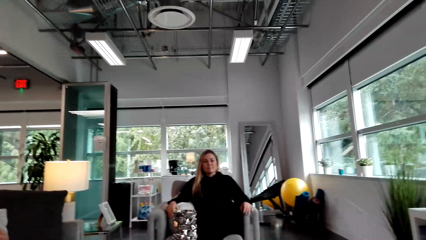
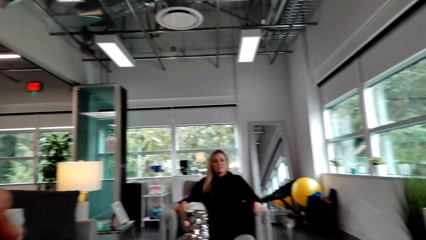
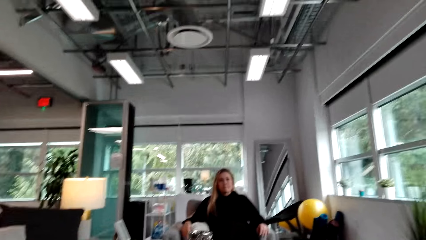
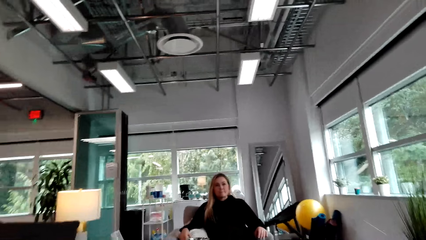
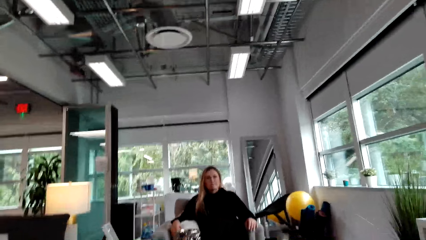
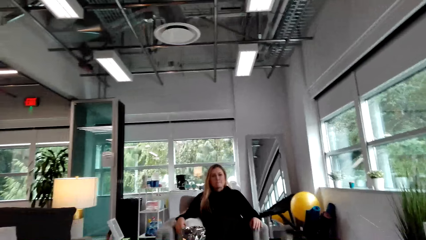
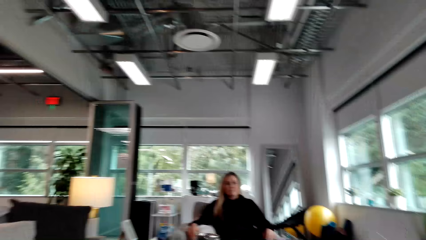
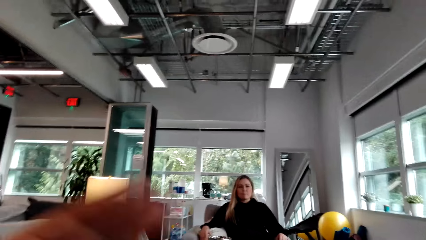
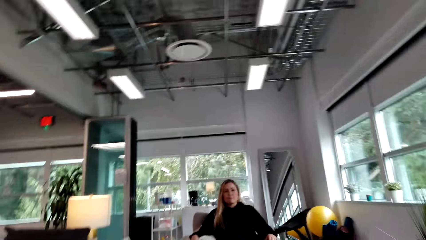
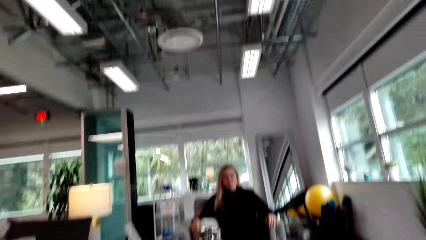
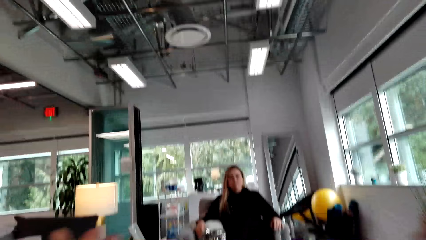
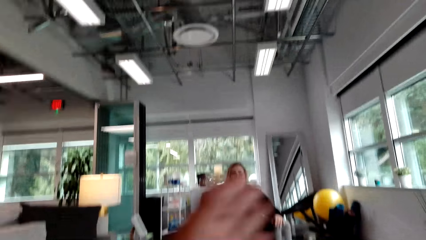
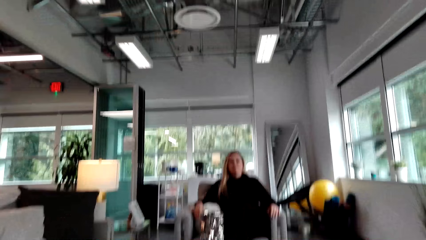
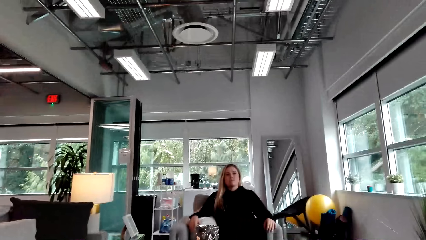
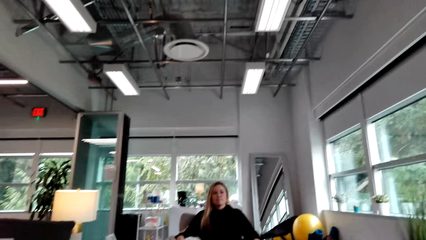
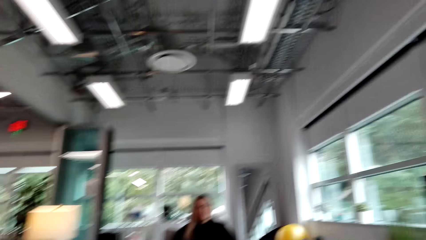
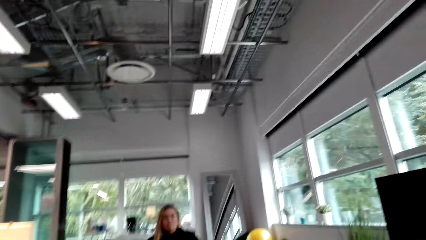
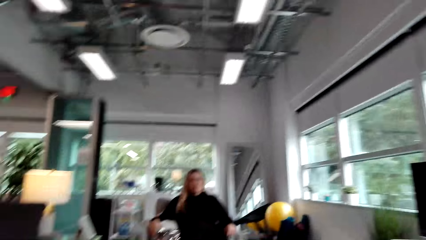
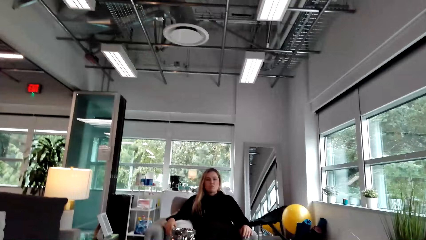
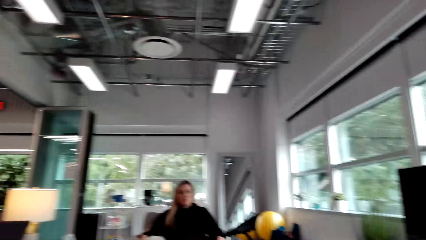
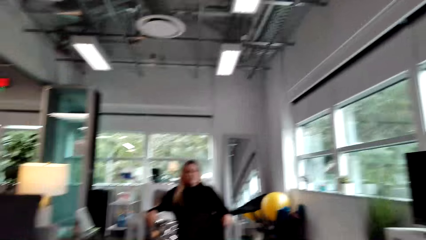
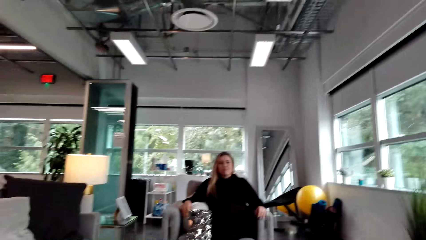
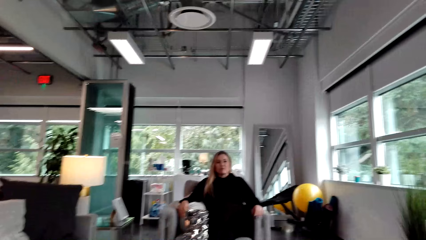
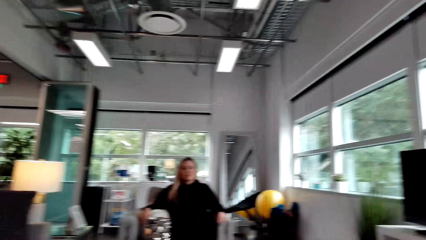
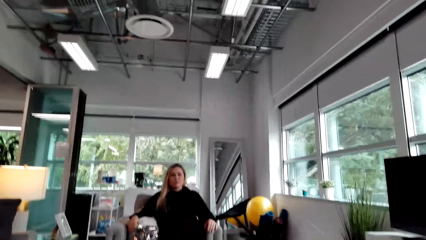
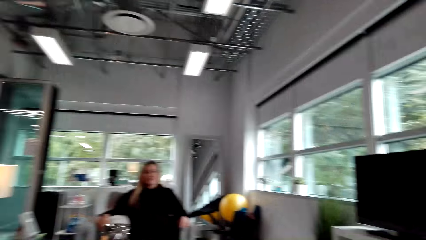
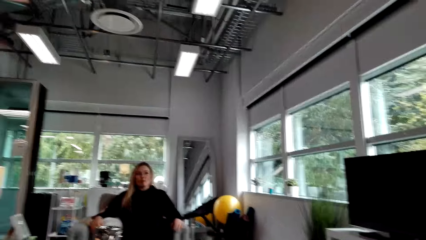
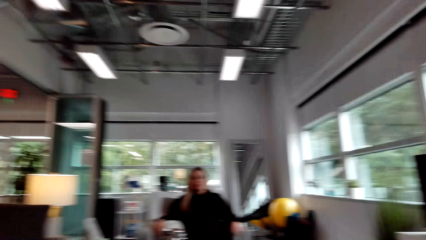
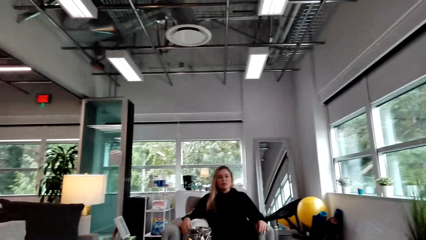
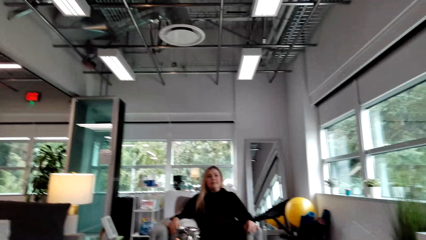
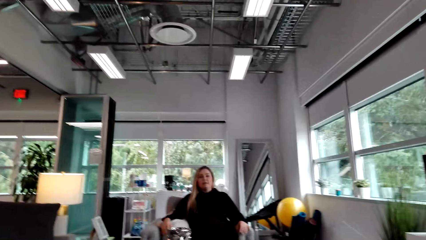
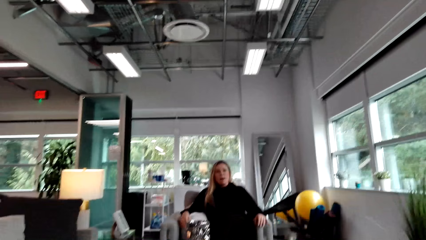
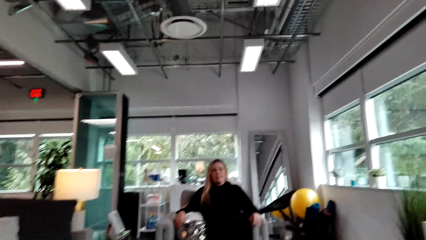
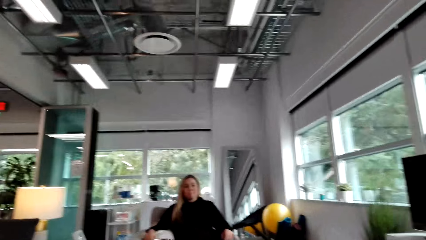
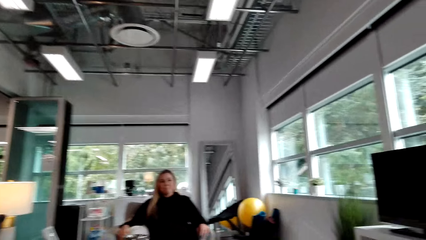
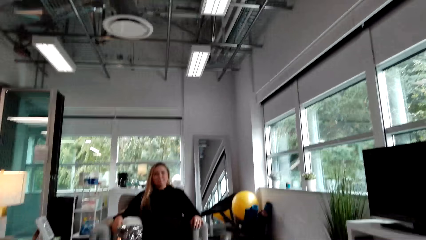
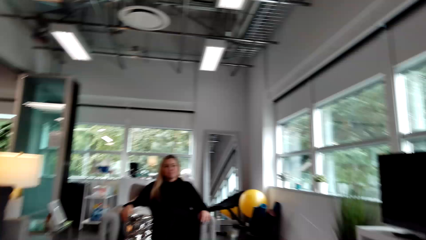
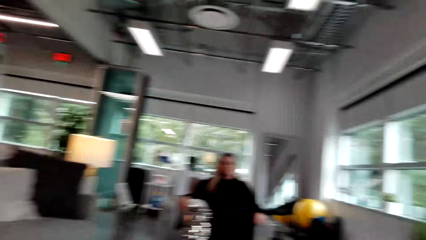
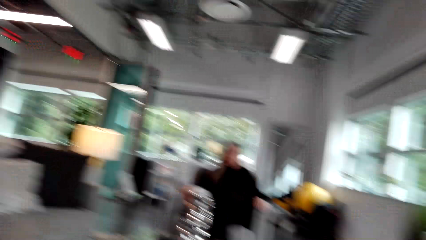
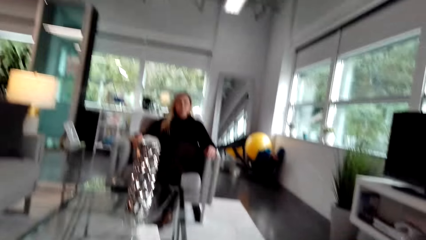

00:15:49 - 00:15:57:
The camera wearer moves her hands. She talks to a woman.

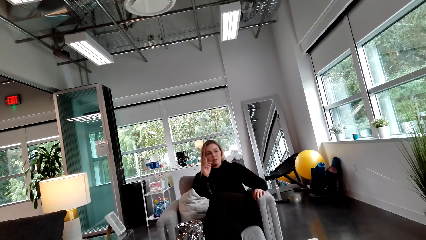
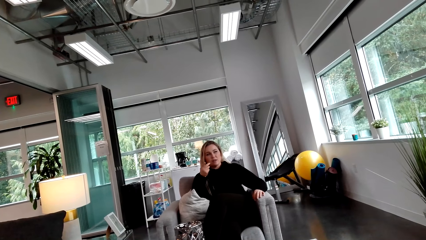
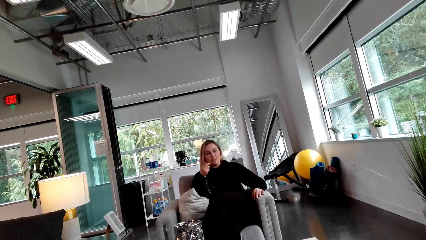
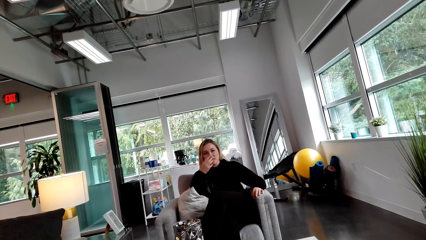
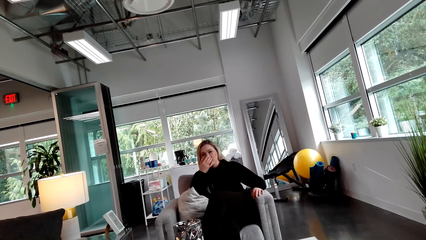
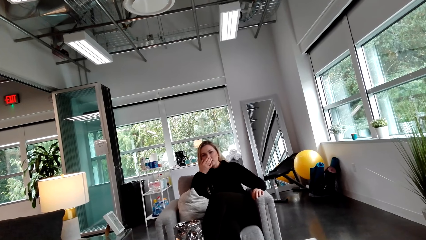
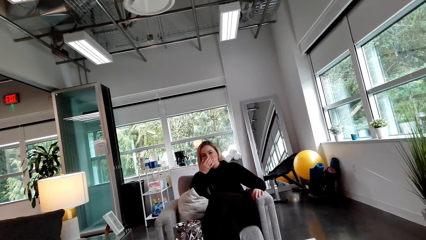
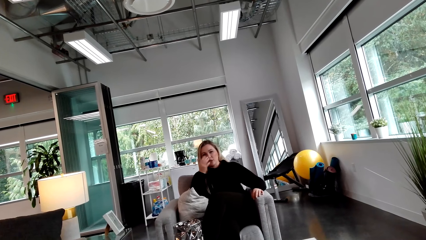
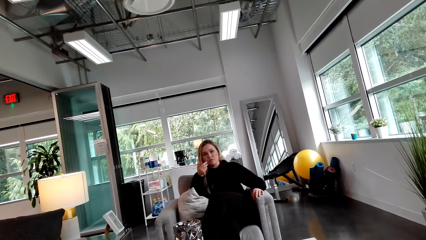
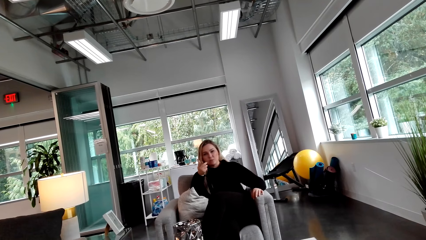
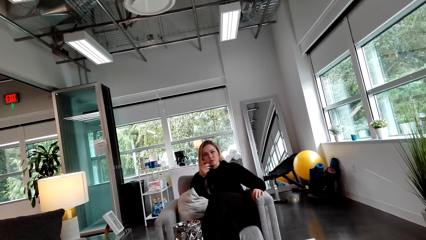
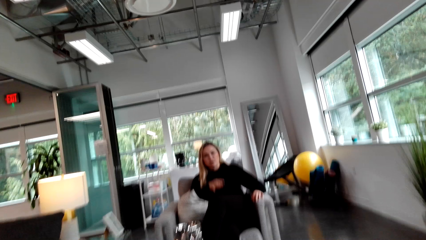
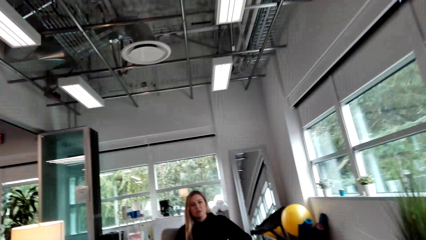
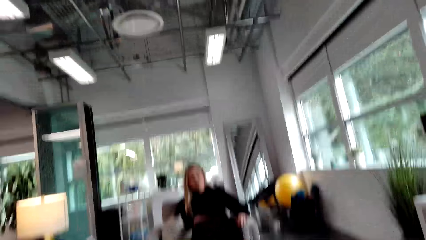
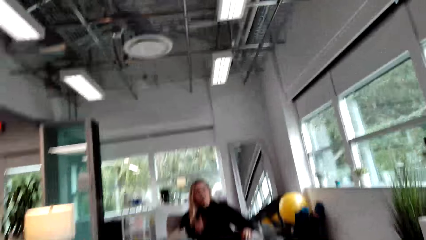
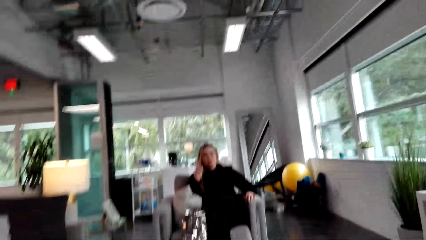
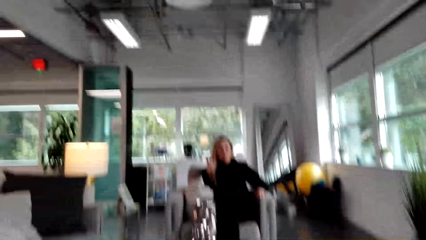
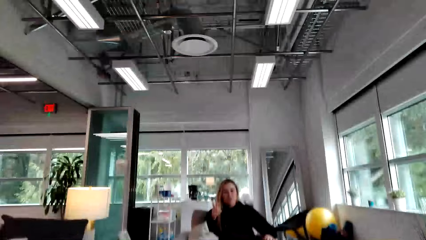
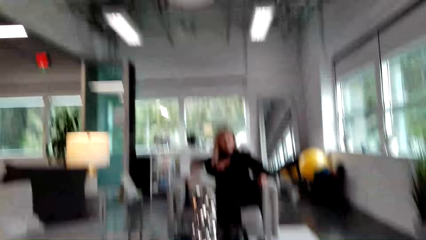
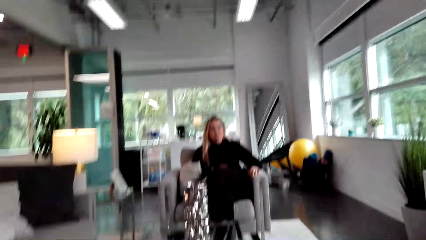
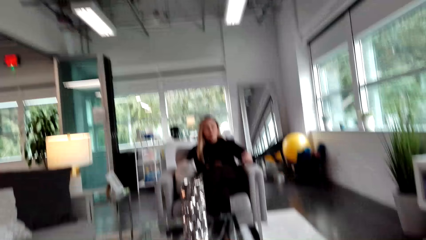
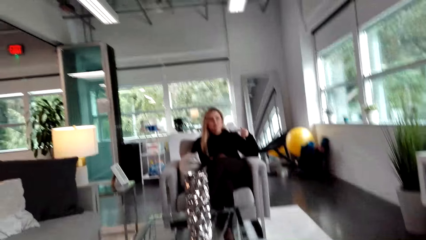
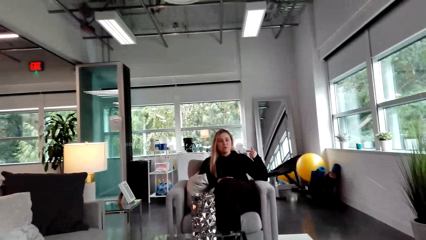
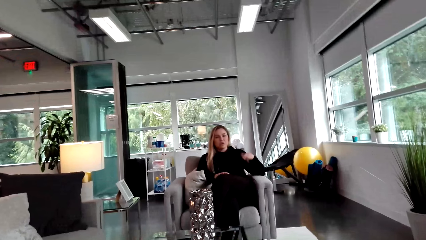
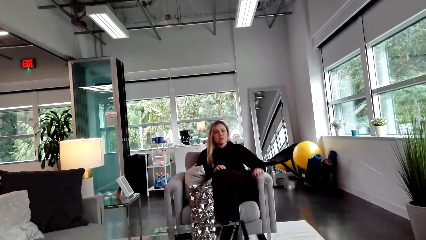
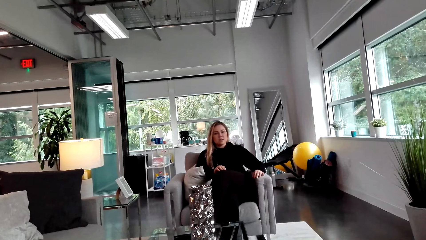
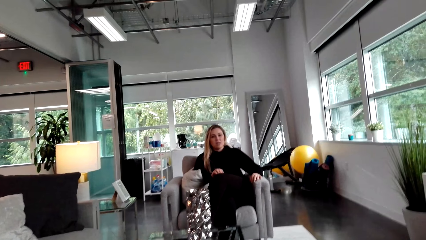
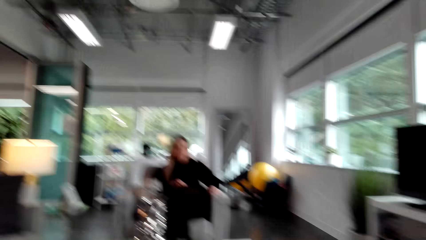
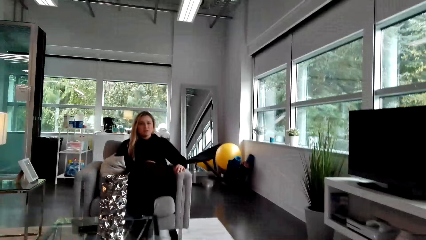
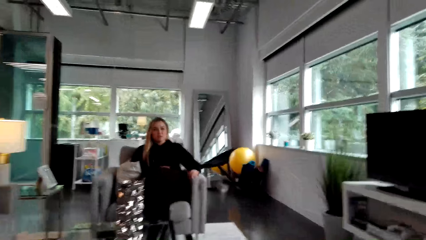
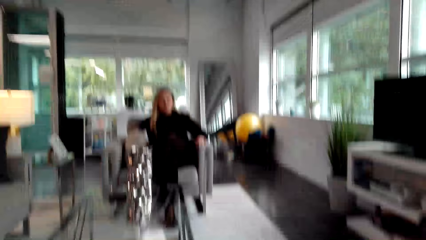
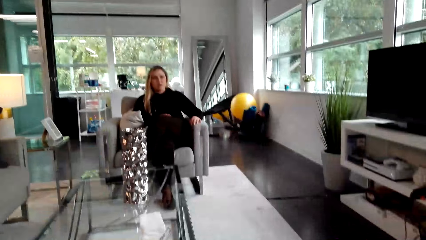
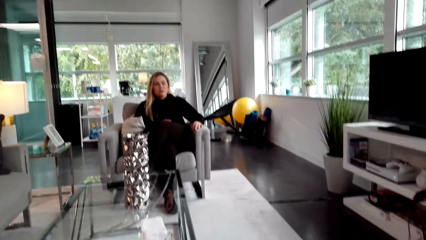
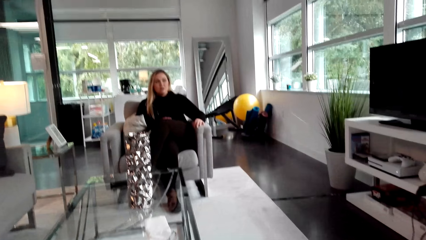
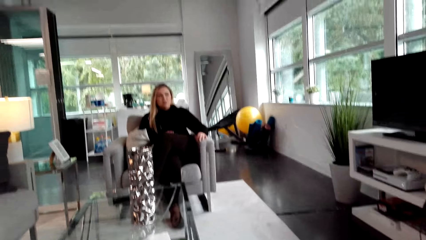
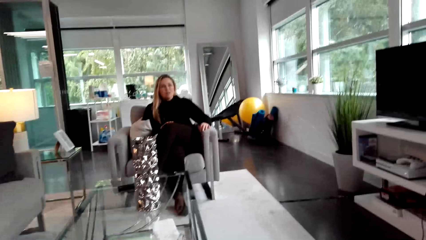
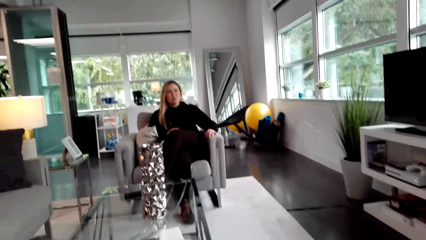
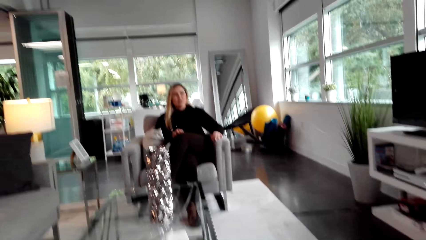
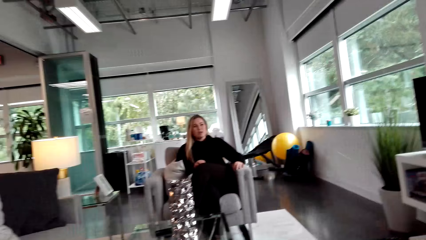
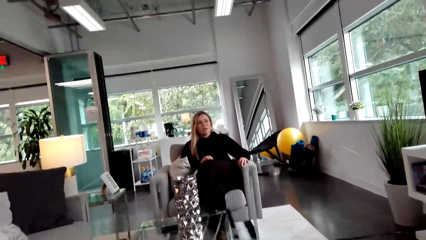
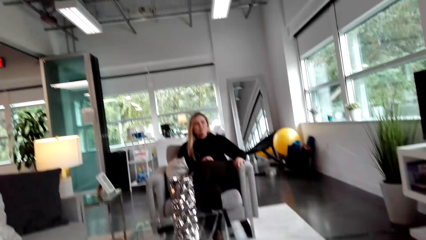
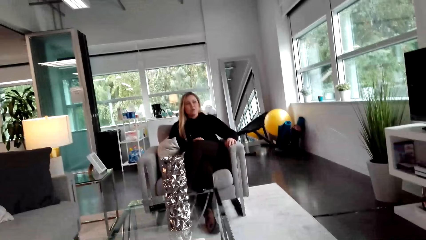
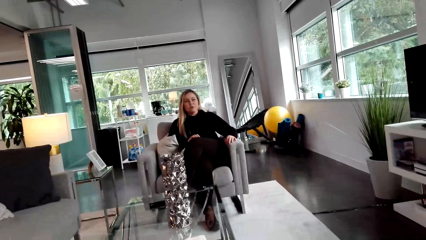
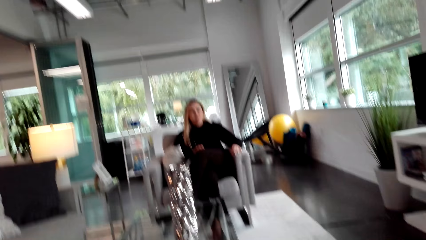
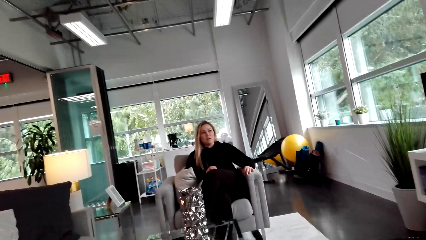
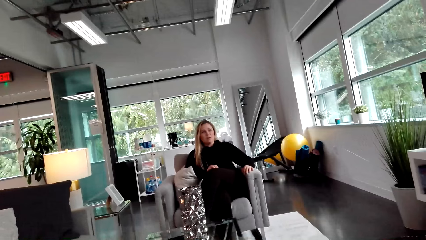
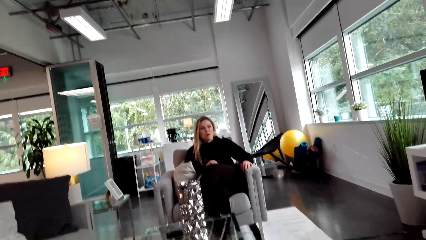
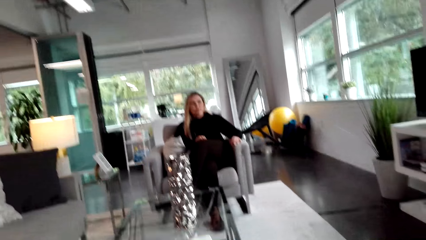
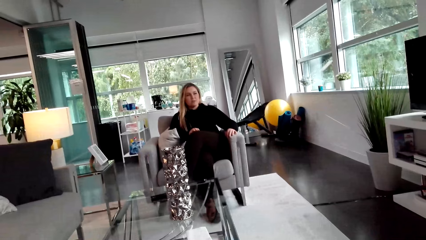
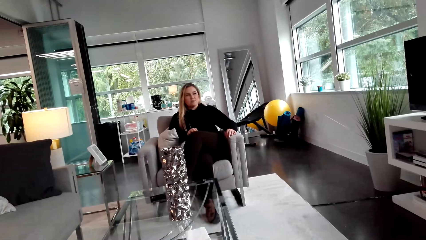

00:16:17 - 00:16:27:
A woman touches her face. The woman points at the camera wearer. The woman talks to the camera wearer.
